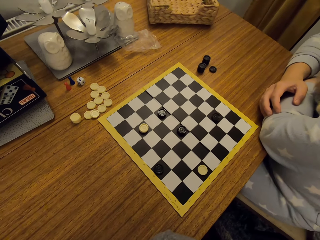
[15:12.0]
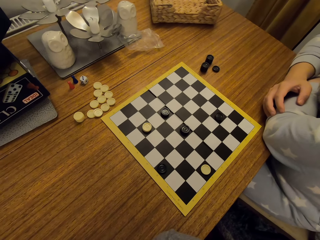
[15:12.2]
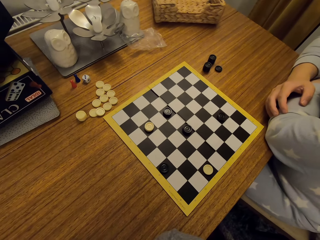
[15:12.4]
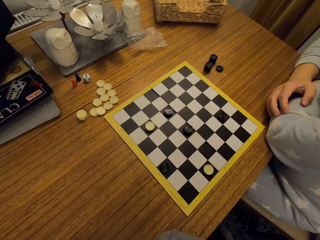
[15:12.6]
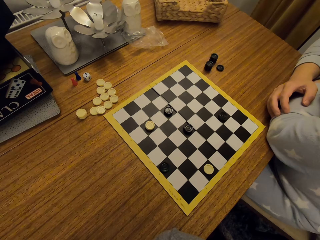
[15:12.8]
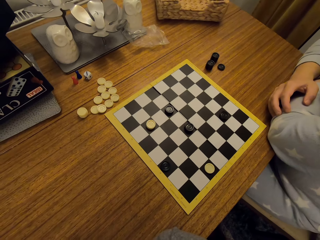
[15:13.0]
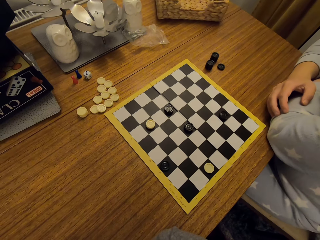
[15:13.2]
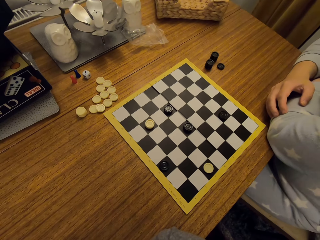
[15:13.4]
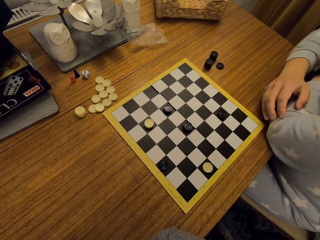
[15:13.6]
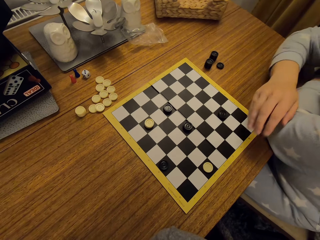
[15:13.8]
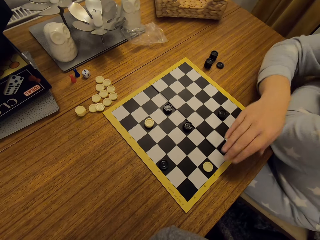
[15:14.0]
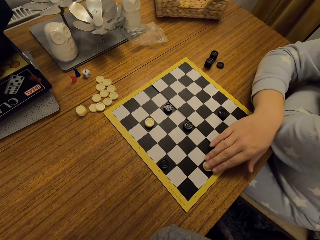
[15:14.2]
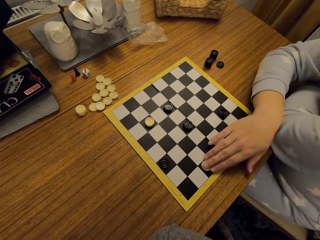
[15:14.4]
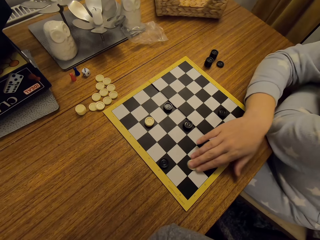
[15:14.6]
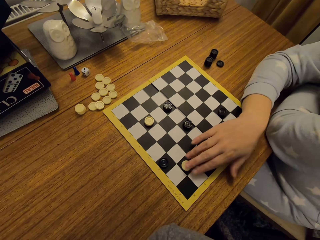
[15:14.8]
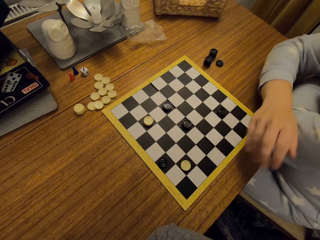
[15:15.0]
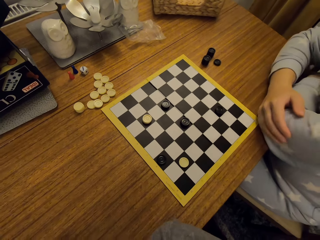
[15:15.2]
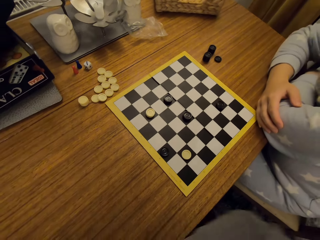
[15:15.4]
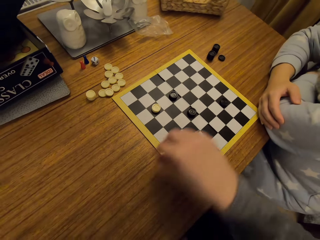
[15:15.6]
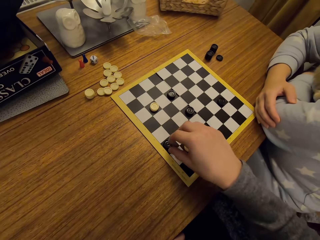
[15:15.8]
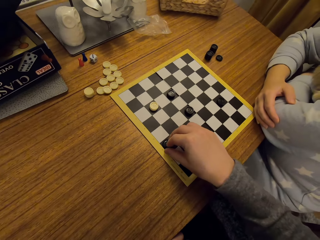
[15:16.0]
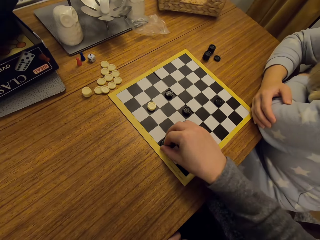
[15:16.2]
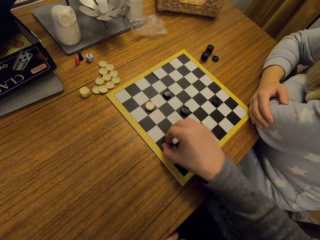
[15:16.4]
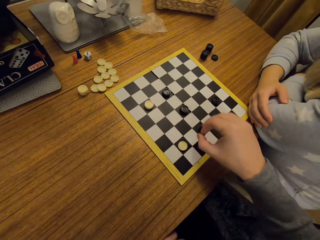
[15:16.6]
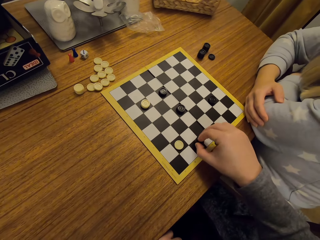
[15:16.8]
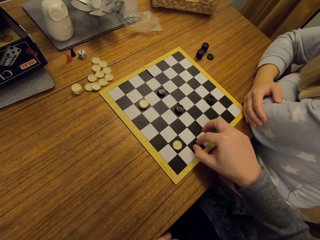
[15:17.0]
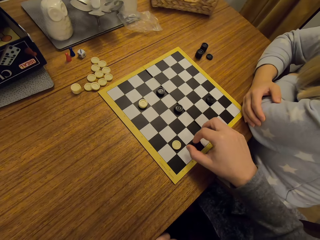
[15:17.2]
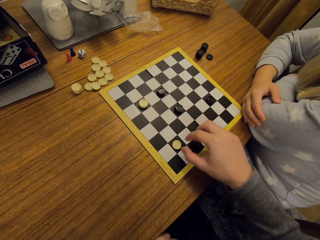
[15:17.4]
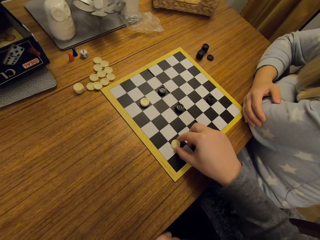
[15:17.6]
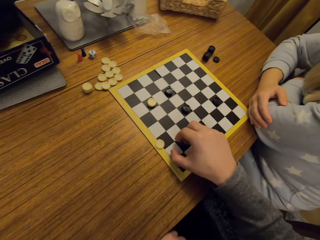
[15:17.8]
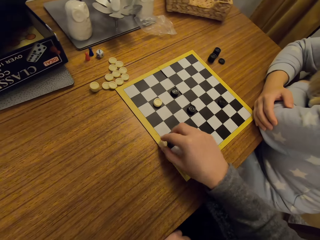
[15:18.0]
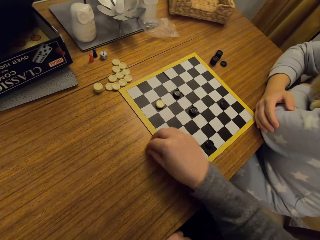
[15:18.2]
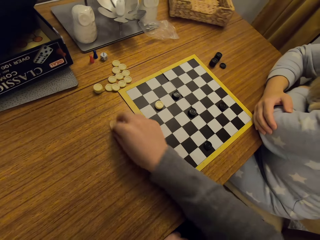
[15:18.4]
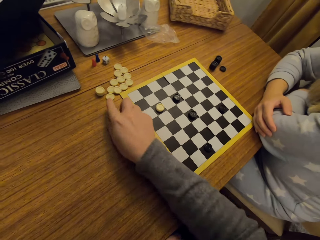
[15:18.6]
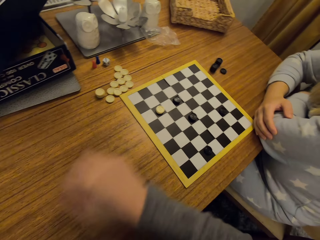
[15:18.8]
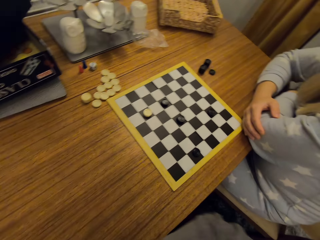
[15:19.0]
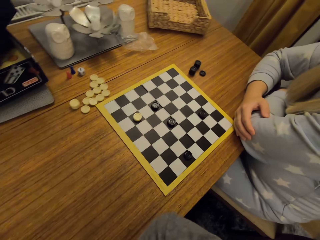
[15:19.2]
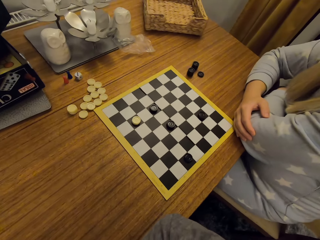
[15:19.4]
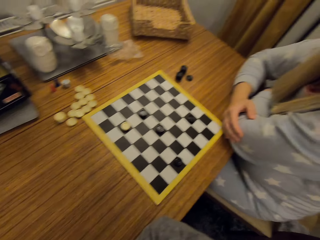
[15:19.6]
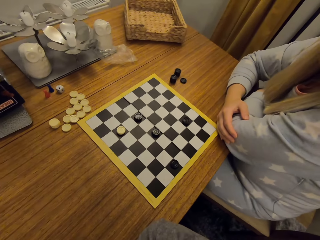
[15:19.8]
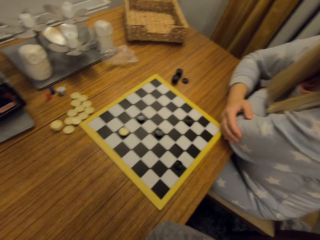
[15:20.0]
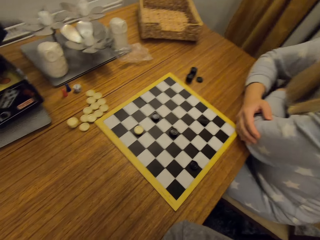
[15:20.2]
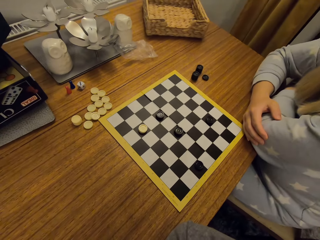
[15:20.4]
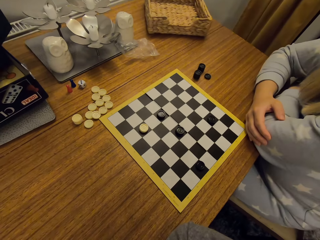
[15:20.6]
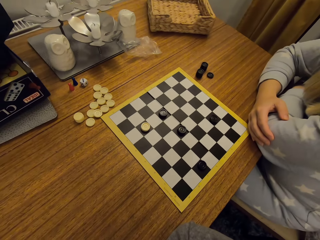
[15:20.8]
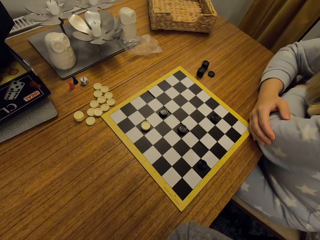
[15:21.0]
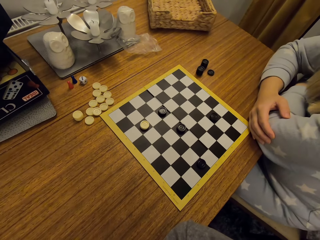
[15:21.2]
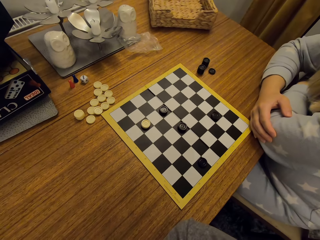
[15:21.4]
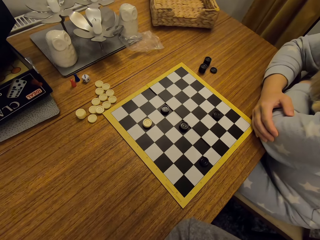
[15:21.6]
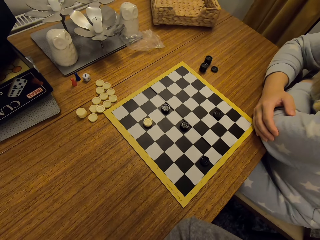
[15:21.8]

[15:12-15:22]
A woman plays the draught or chess. The camera wearer plays the draught.

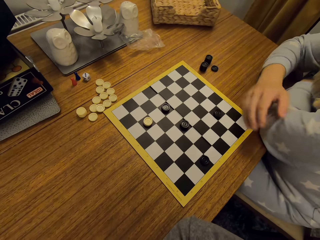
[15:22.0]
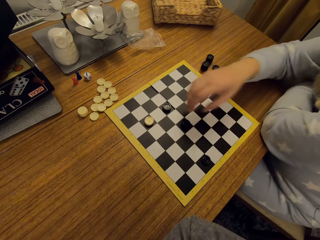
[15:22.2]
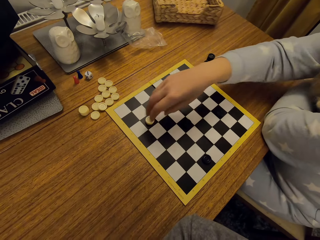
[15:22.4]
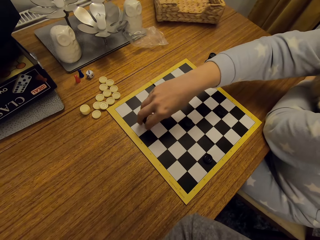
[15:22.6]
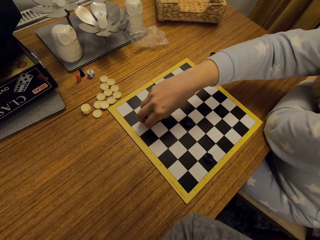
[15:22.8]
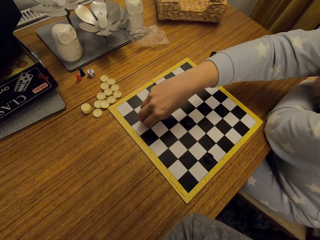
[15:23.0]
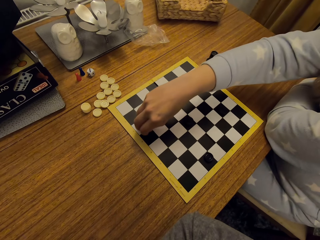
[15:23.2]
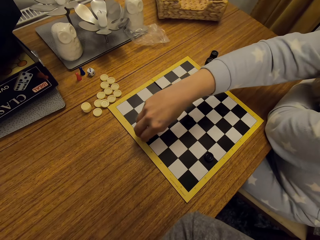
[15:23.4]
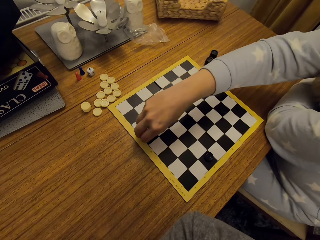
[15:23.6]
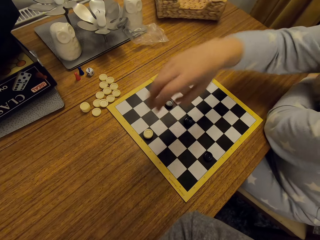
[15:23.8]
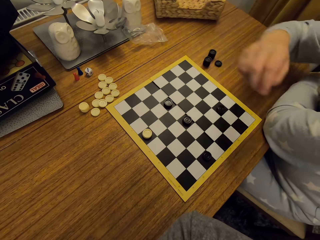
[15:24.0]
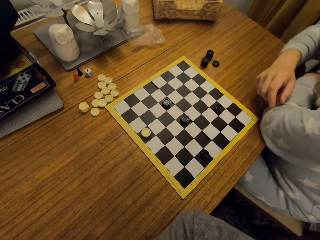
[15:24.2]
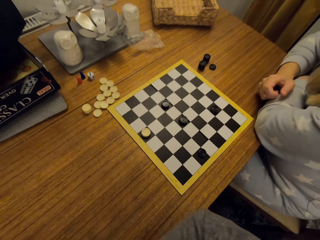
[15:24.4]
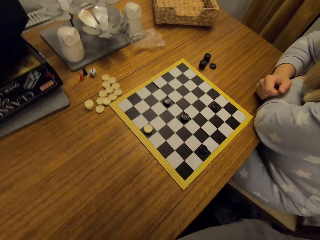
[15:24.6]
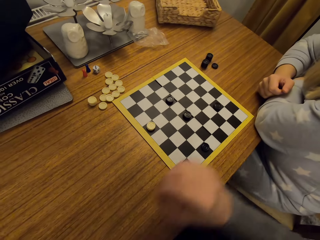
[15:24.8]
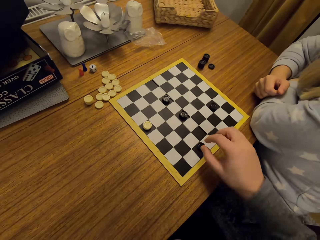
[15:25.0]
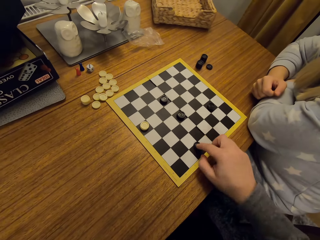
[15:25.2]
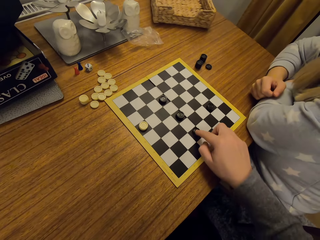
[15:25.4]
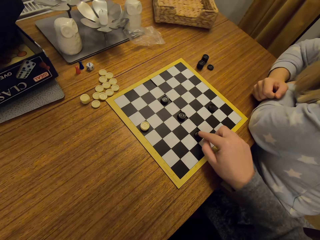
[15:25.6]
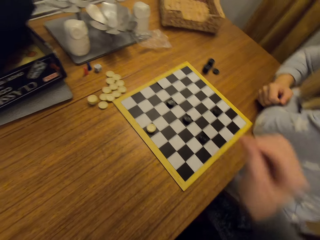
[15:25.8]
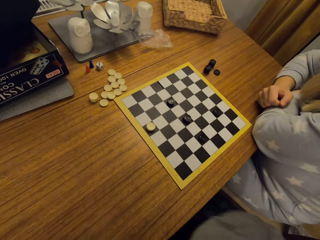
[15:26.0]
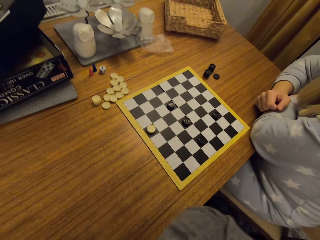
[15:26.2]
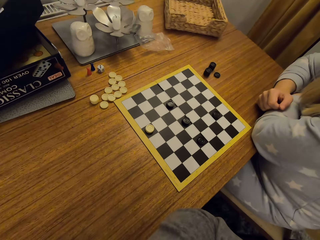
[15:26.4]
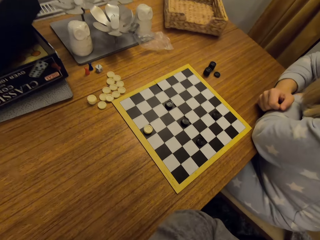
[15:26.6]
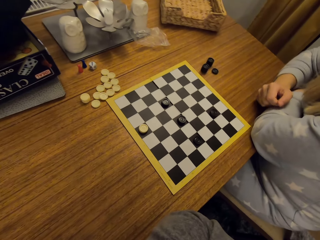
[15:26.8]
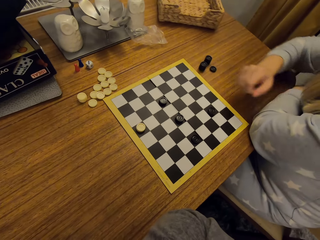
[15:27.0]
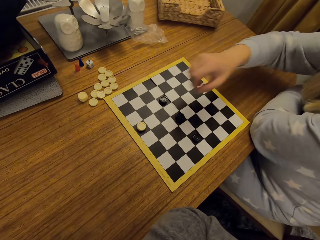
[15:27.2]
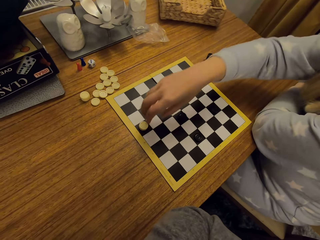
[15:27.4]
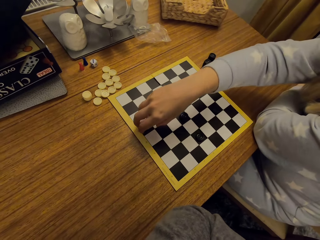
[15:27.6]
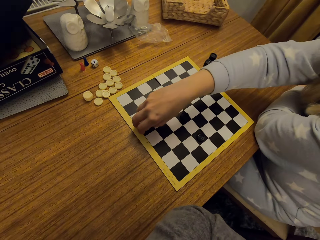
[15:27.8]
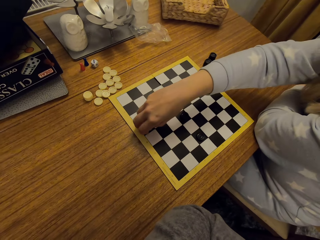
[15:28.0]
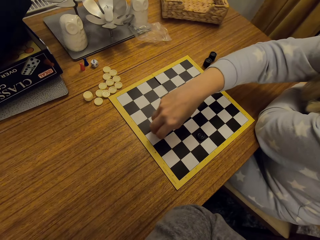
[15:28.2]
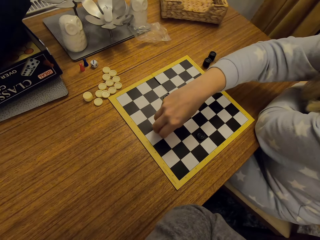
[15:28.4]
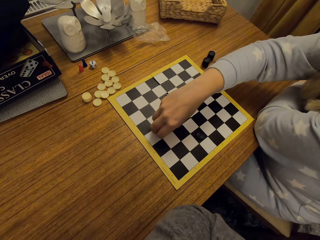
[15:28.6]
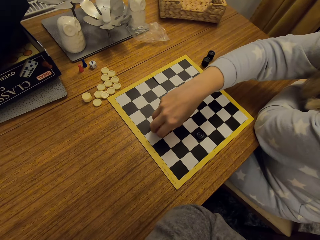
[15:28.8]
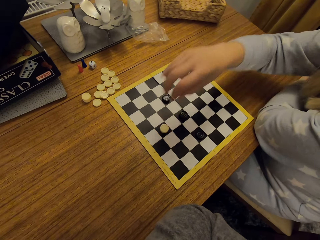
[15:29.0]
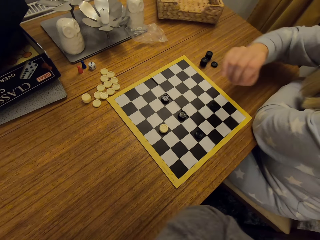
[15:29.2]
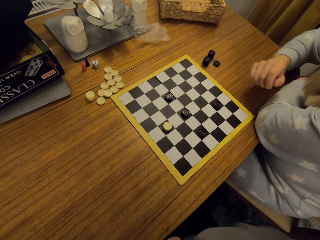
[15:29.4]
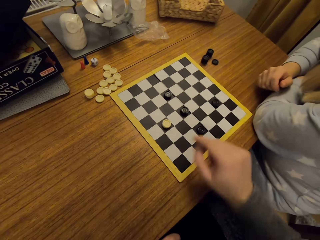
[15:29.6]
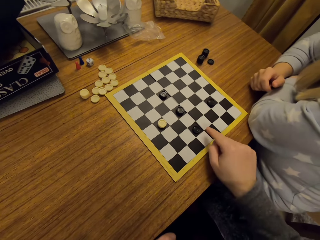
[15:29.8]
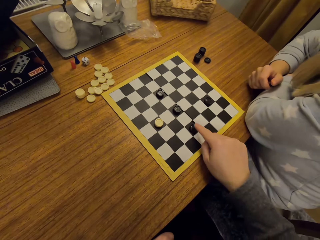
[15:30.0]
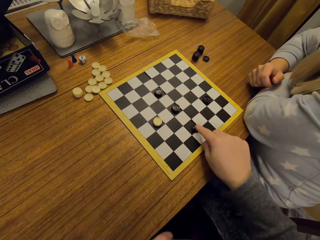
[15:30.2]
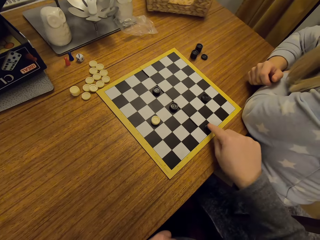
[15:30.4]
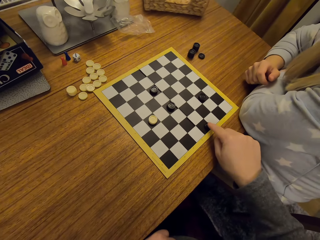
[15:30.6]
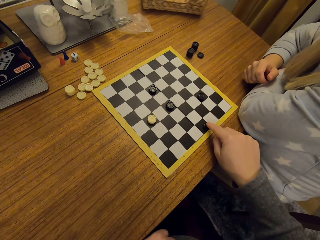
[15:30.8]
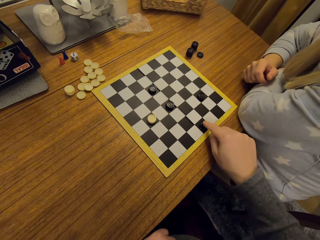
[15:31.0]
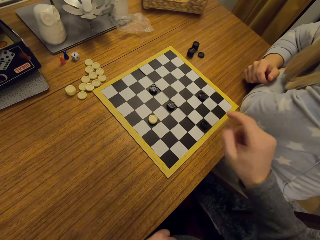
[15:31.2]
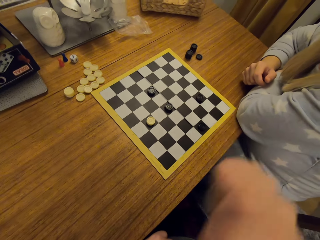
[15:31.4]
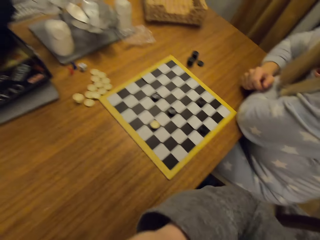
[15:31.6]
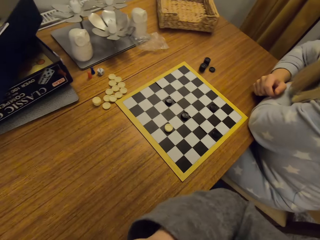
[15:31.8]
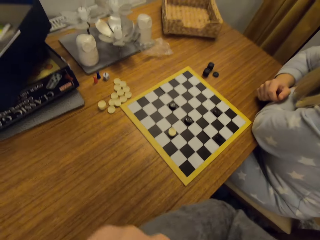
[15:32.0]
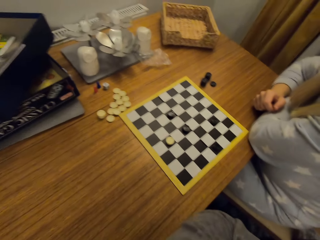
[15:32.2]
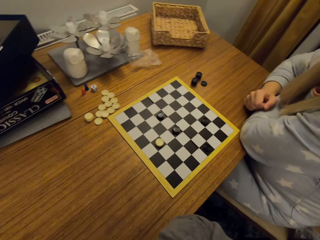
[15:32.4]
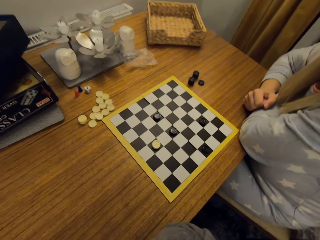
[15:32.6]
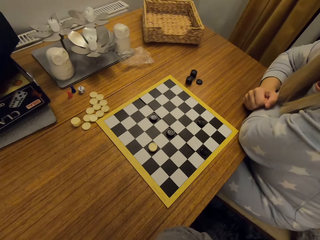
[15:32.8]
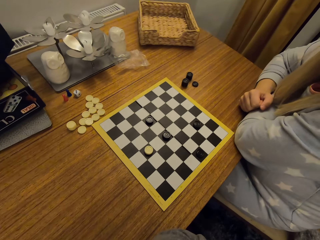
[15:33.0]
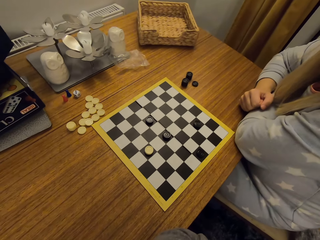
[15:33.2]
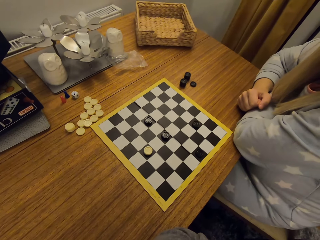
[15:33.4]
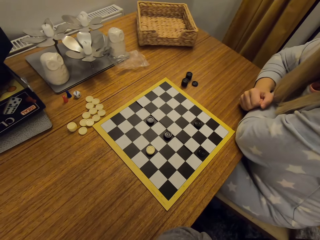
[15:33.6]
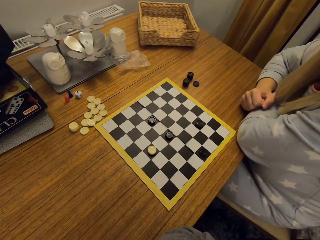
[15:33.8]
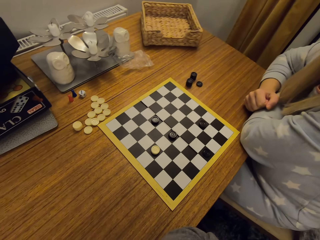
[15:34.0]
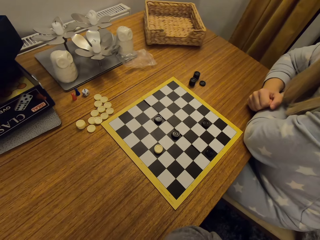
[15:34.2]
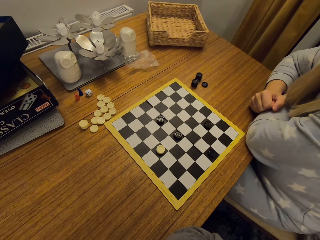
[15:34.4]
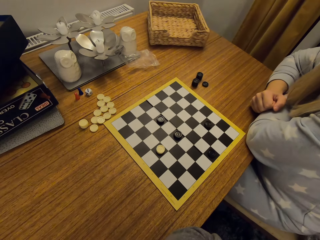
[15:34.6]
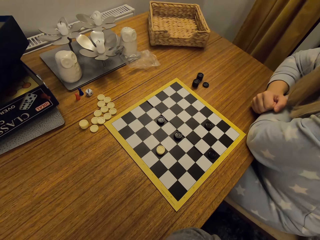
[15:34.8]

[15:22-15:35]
A woman plays the draught or chess. The camera wearer plays the draught. The woman plays the draught. The camera wearer plays the draught.
